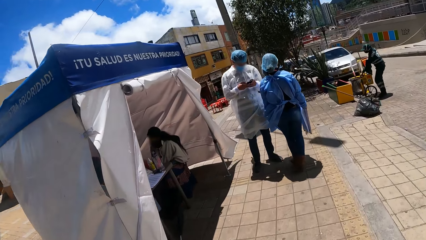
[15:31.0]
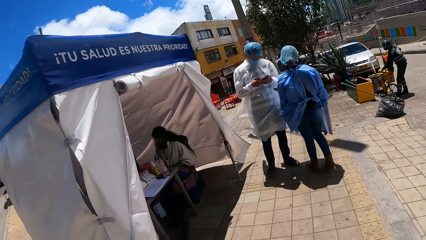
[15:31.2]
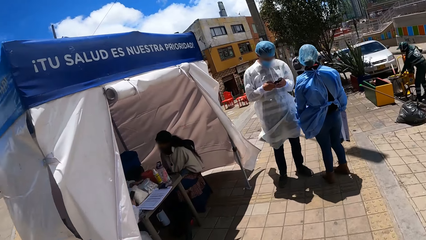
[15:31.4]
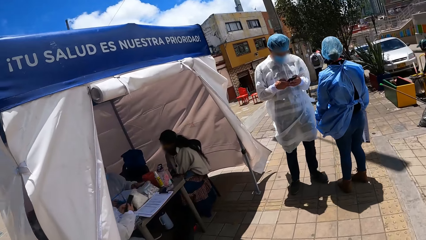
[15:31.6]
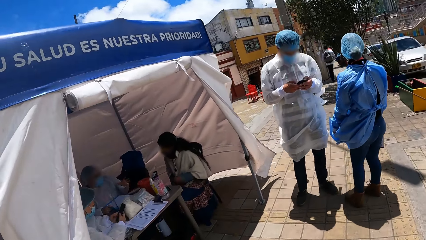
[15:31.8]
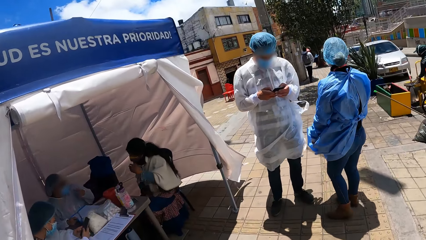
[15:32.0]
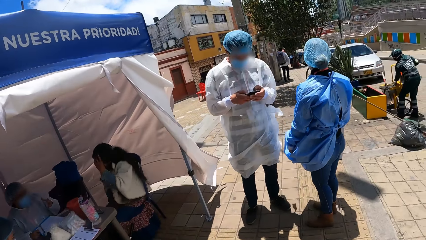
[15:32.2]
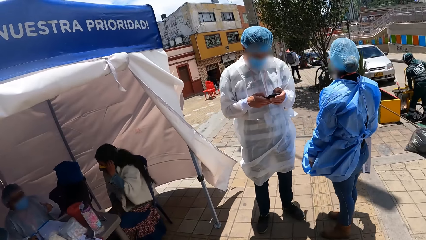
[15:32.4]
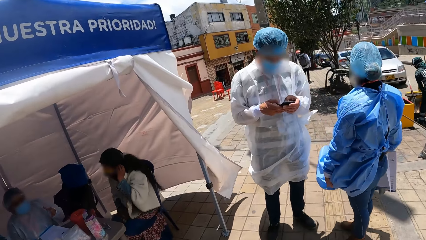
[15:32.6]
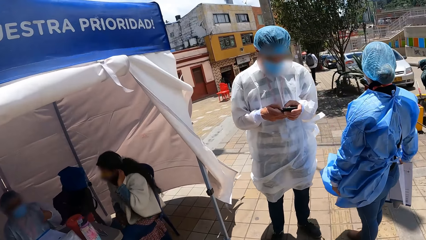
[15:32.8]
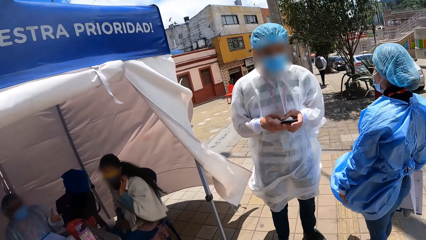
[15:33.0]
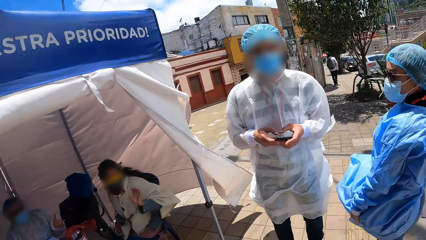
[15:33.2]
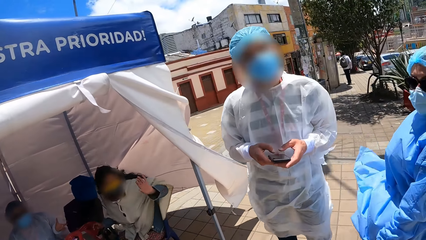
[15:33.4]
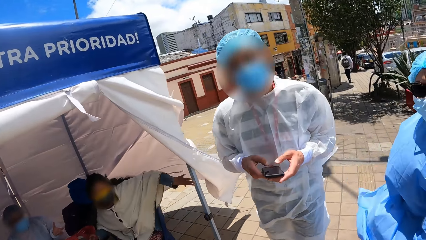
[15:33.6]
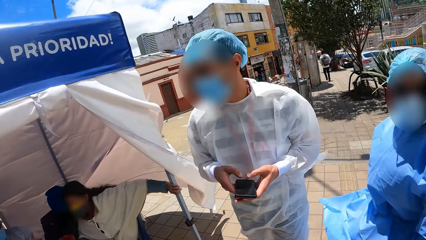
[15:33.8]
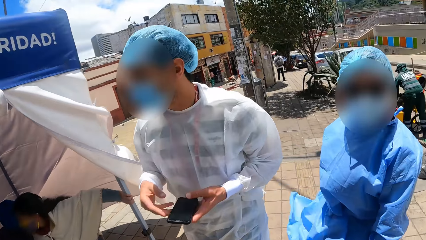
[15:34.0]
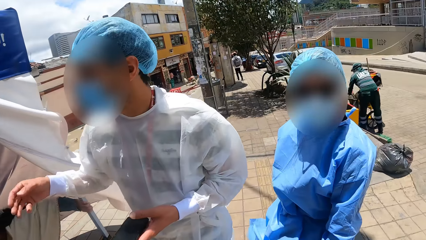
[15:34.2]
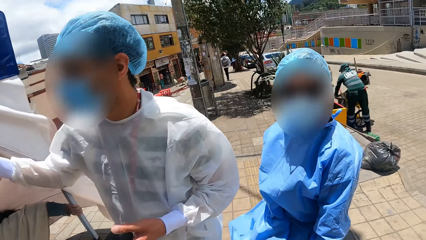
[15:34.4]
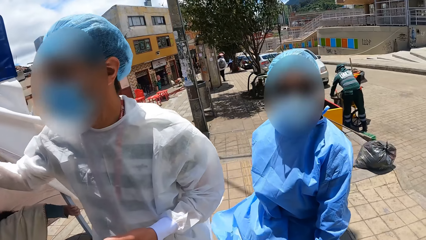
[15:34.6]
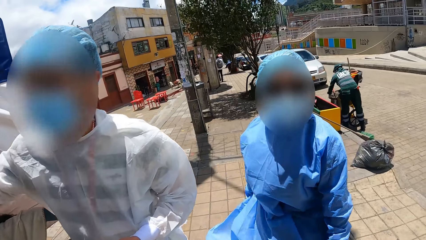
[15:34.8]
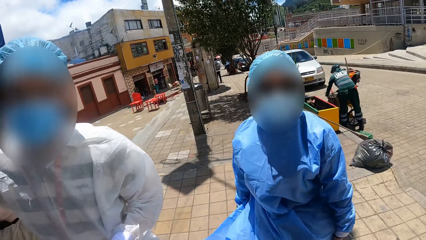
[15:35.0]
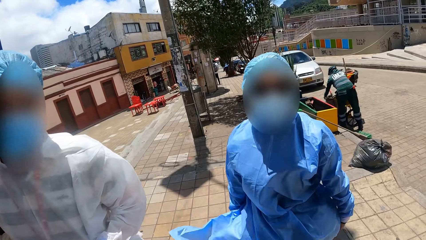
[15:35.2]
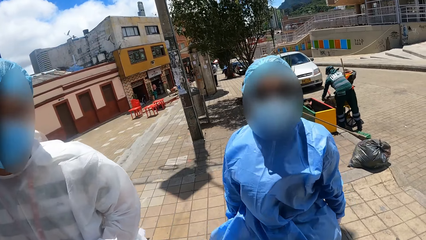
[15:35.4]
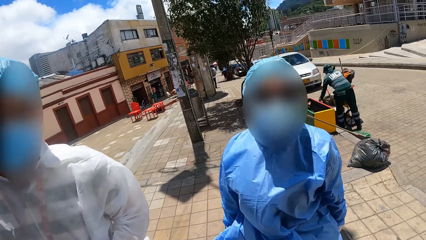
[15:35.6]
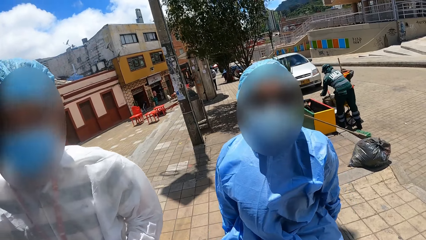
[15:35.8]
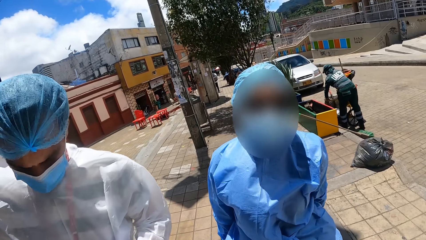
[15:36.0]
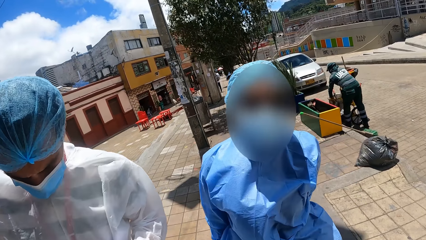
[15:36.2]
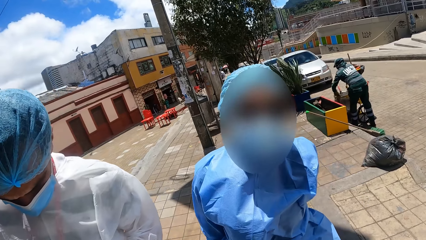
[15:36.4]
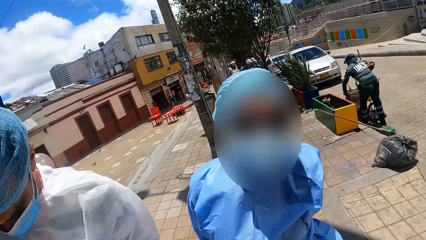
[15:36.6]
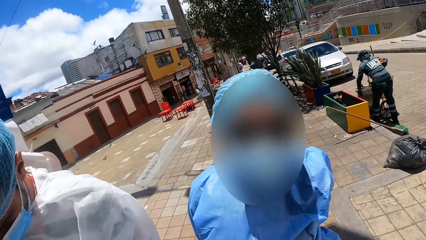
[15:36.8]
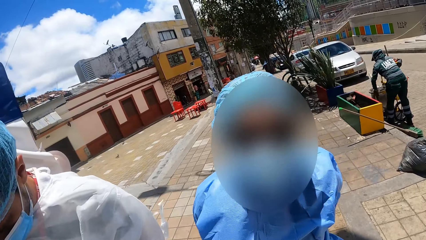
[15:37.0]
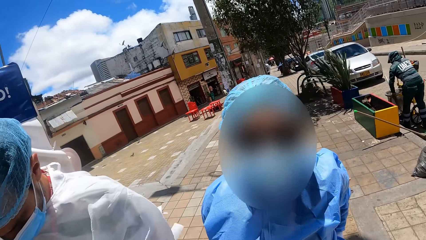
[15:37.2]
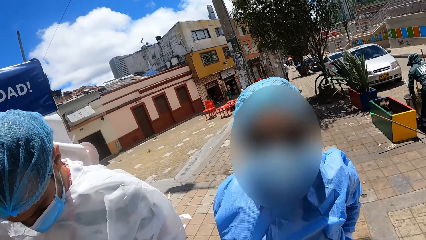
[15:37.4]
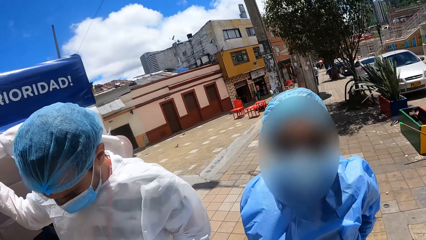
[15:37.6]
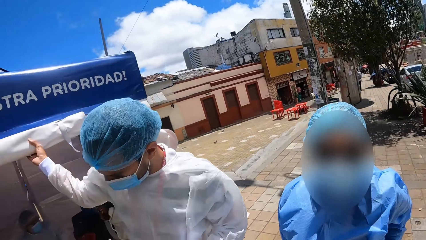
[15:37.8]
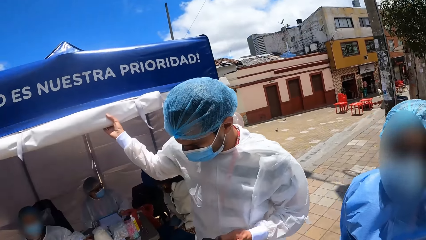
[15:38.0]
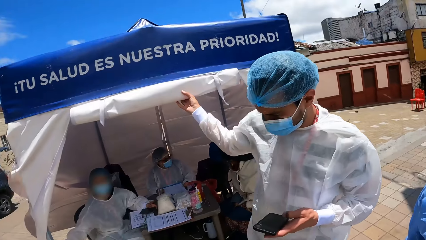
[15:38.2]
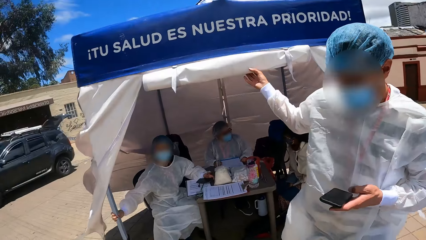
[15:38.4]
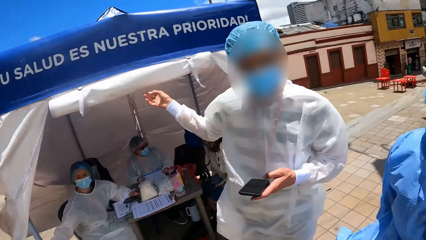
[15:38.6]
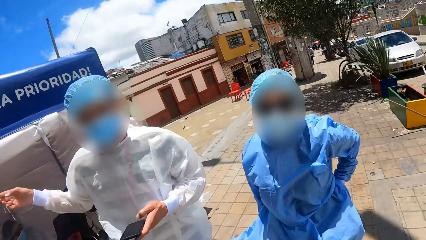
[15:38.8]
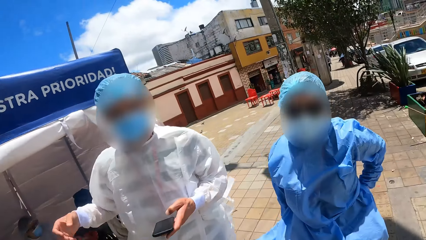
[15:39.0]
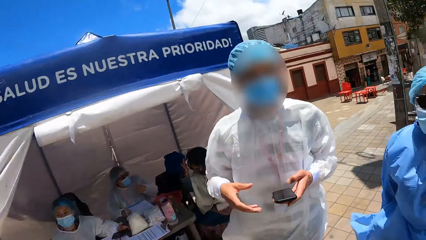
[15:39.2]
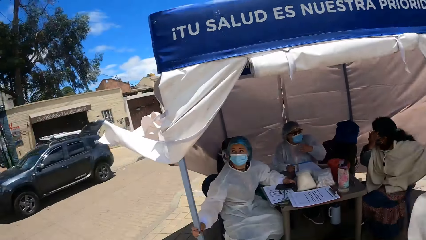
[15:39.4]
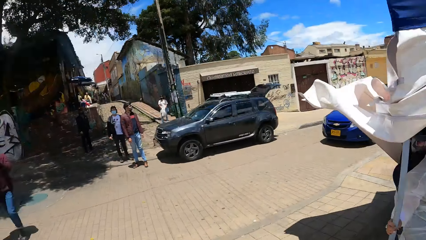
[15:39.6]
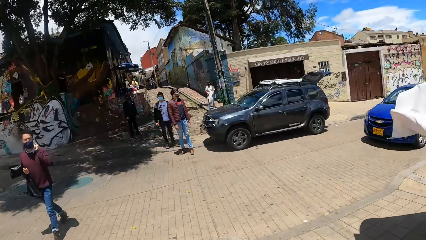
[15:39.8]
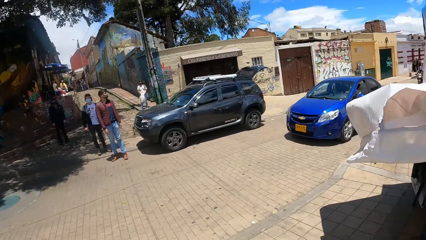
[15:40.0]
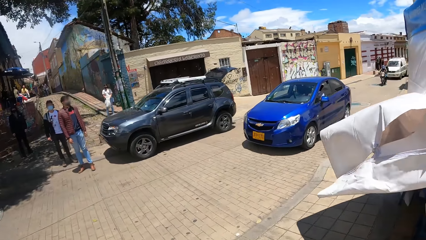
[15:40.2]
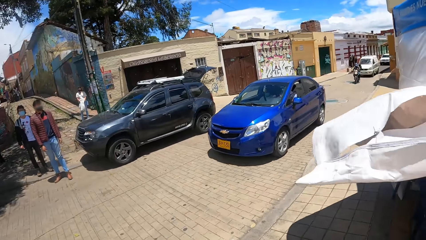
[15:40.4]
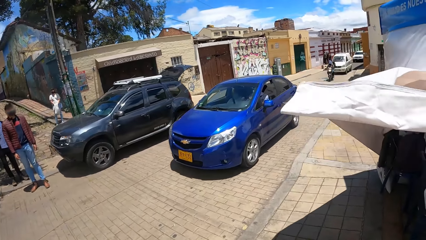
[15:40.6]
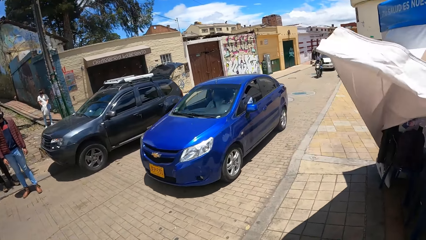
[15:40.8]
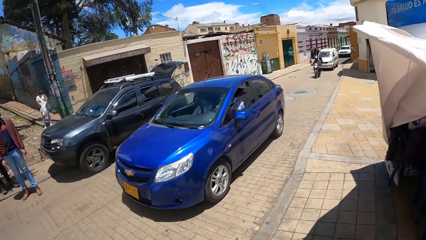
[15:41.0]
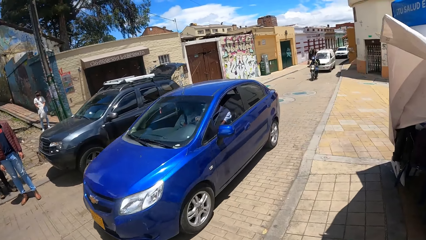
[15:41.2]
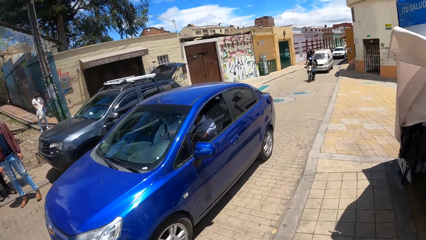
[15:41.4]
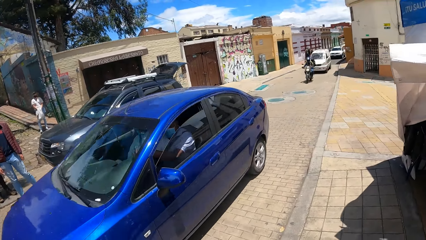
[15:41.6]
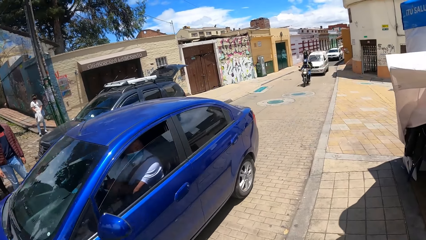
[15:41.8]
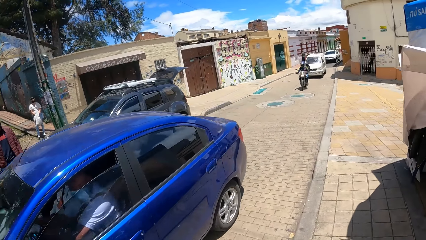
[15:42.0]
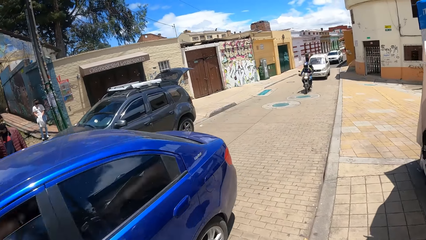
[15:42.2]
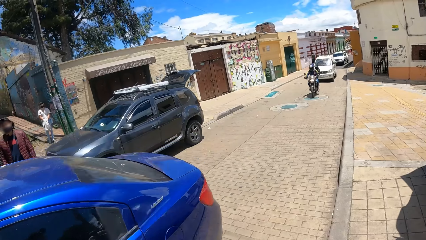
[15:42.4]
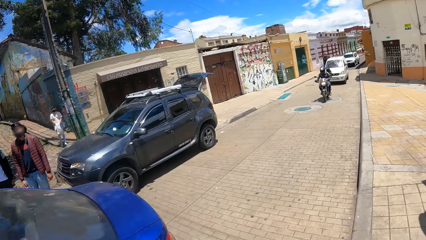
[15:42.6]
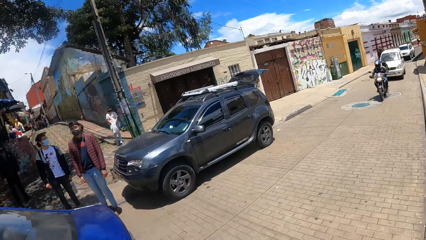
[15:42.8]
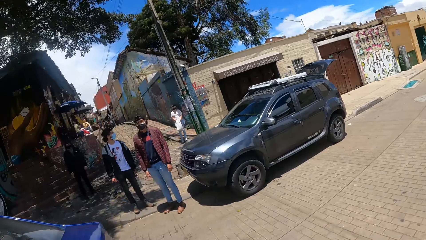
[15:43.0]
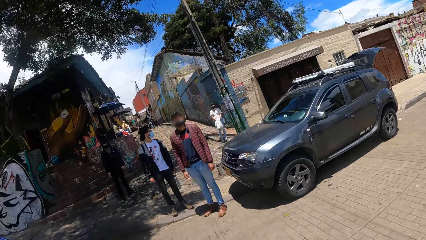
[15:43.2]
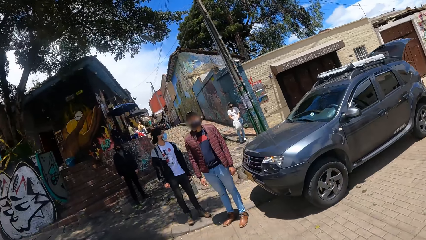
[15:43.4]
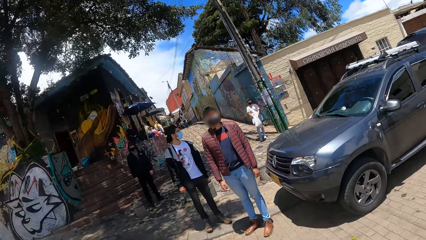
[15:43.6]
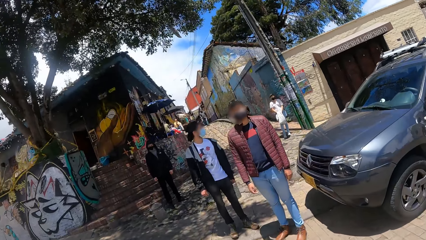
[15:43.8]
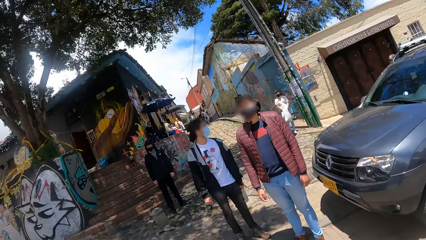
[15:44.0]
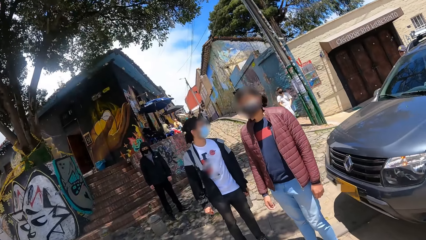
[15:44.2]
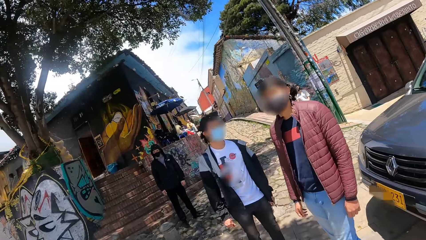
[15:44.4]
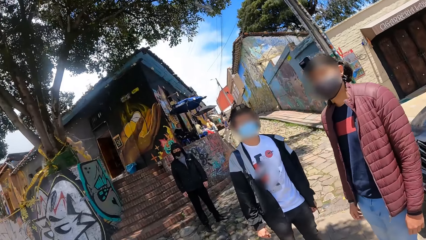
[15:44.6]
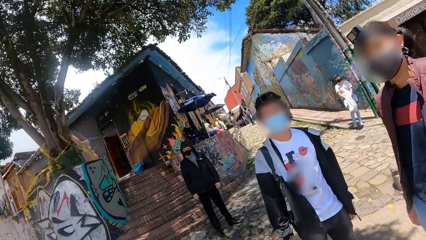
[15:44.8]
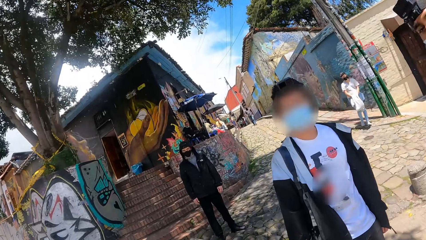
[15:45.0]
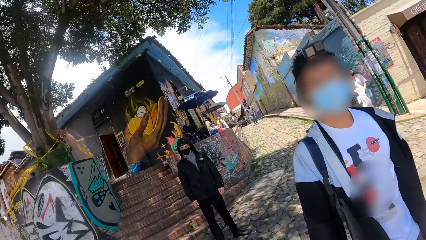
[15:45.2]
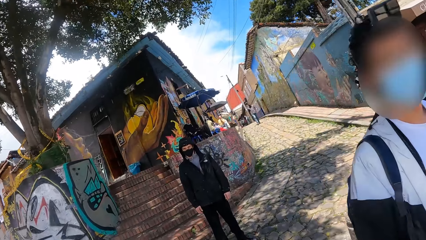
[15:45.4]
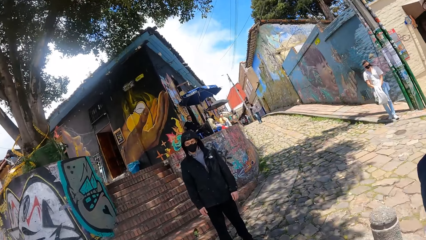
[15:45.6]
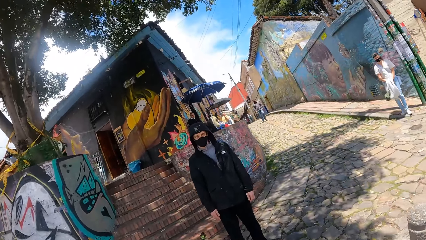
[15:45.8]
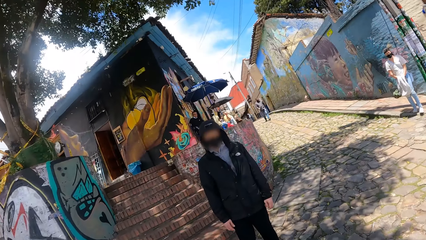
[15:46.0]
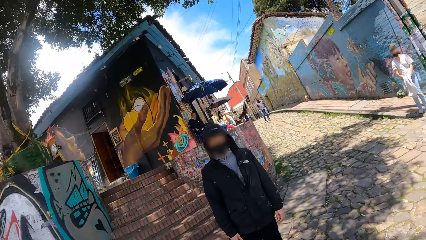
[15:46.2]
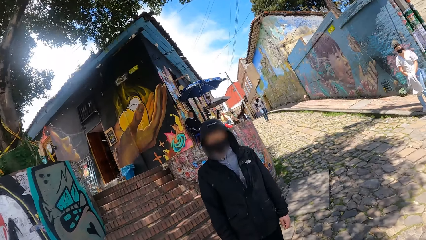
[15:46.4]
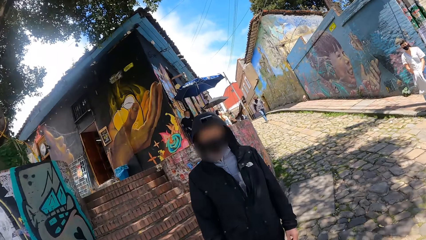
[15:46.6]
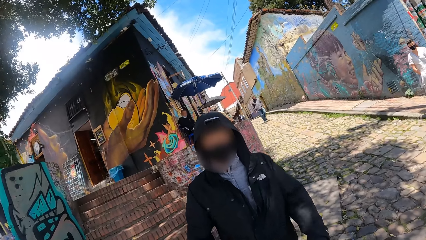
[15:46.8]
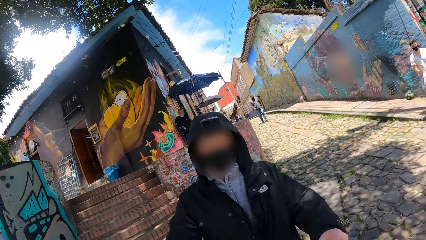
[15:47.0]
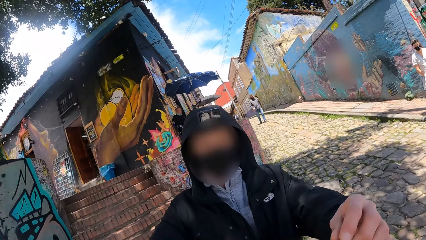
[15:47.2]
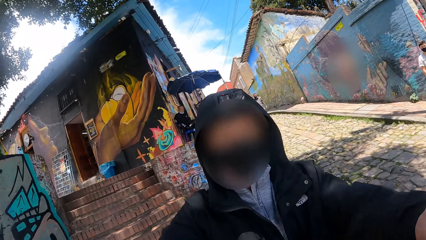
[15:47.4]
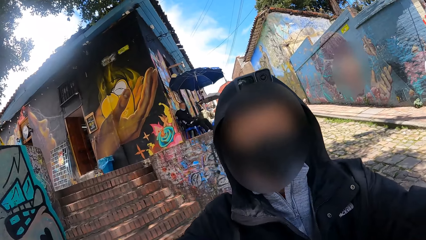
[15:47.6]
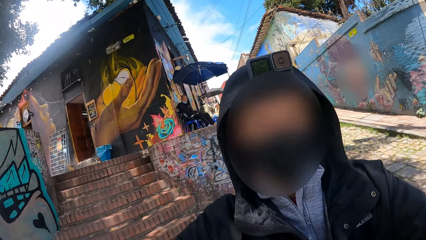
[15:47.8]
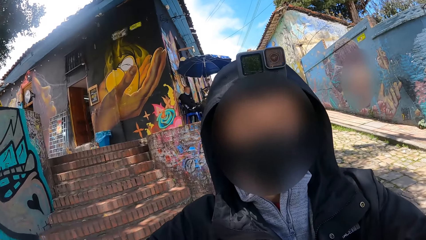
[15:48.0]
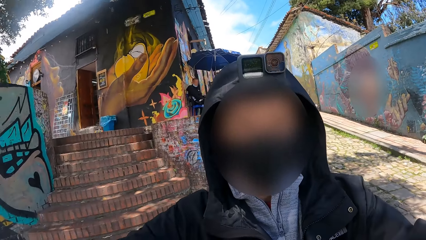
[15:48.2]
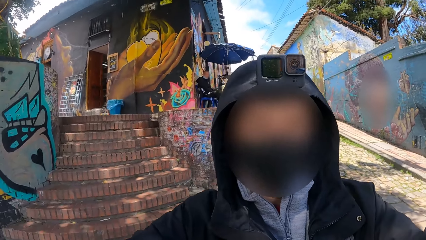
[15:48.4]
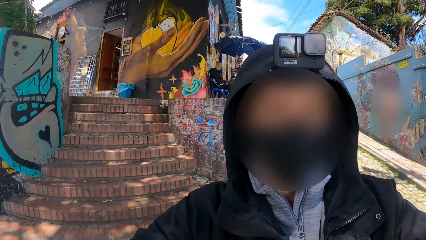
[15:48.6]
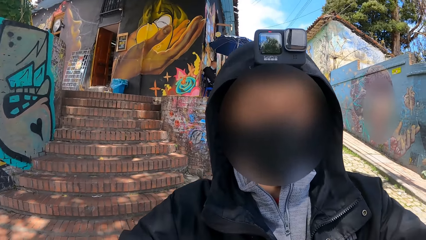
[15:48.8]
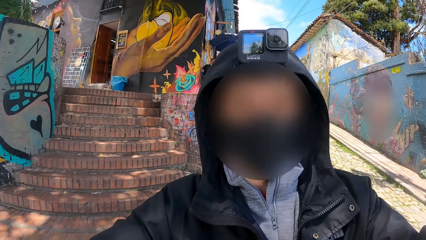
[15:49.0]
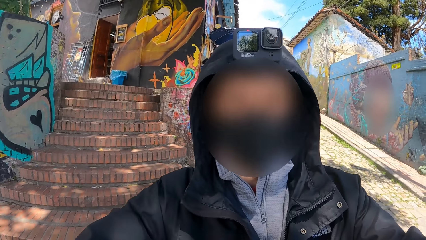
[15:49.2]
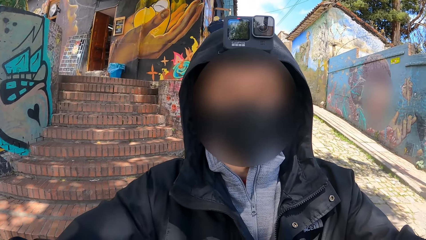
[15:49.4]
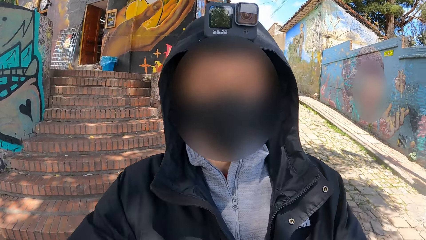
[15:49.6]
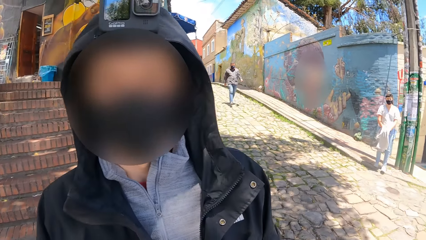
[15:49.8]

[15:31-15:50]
The camera wearer talks to a woman. The woman holds the tent. The camera wearer interacts with the woman. They look around. They walk along the street. They talk to another person. The other person stretches his hand.
